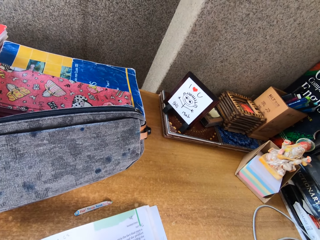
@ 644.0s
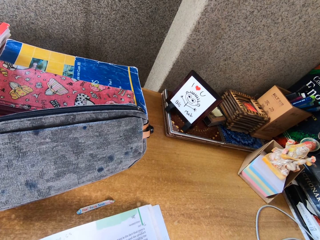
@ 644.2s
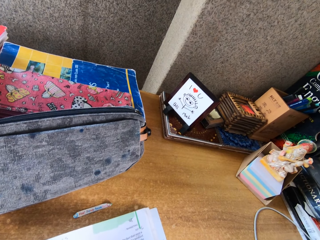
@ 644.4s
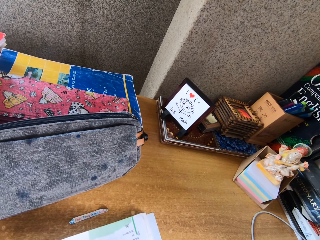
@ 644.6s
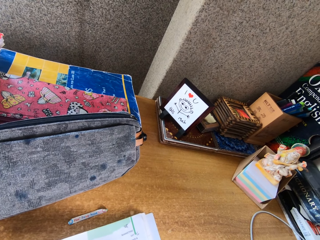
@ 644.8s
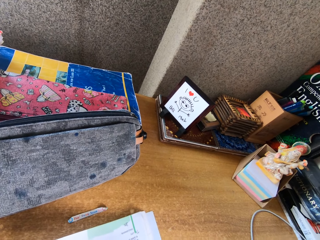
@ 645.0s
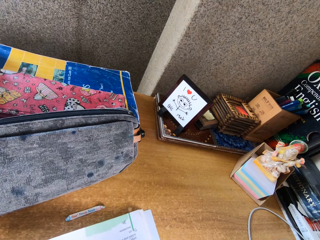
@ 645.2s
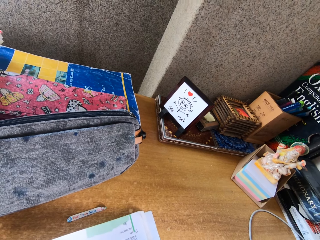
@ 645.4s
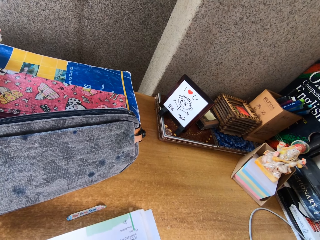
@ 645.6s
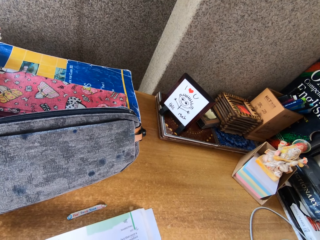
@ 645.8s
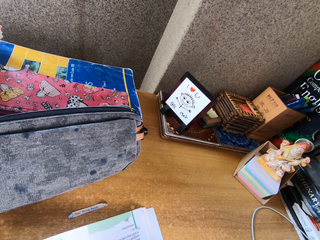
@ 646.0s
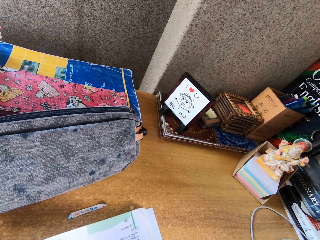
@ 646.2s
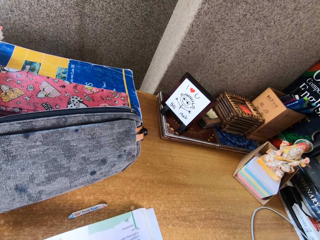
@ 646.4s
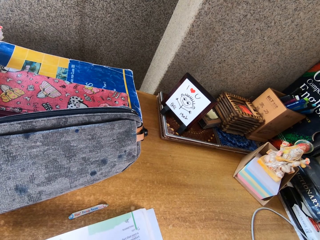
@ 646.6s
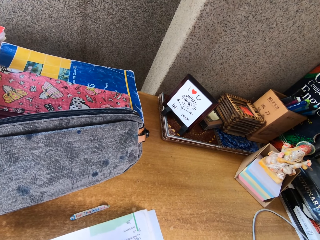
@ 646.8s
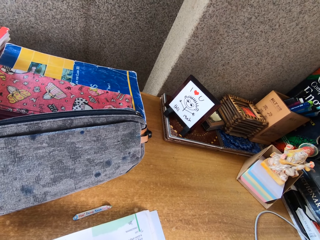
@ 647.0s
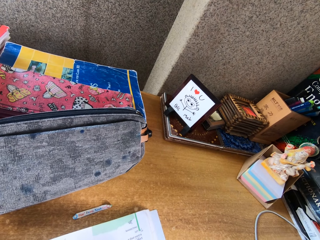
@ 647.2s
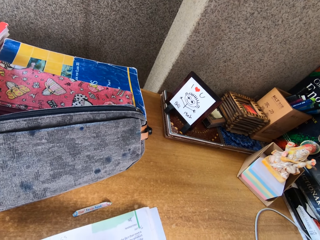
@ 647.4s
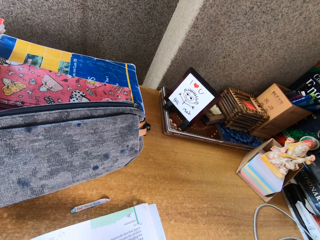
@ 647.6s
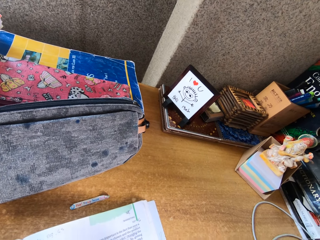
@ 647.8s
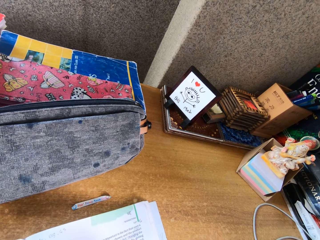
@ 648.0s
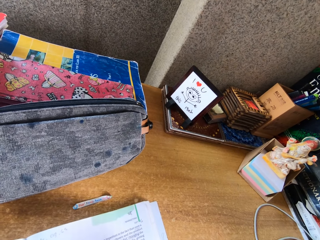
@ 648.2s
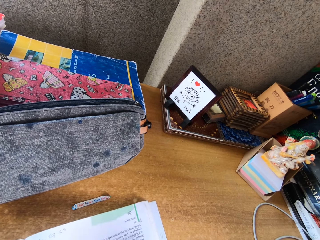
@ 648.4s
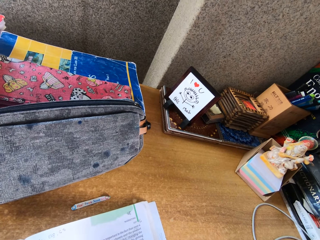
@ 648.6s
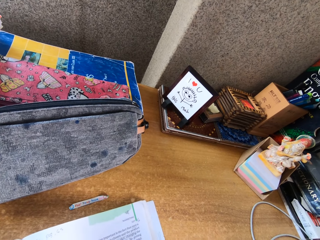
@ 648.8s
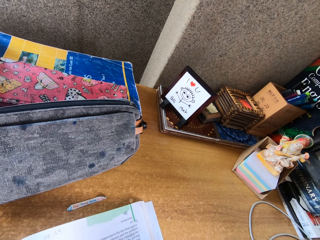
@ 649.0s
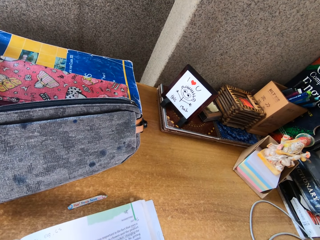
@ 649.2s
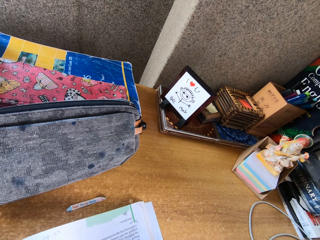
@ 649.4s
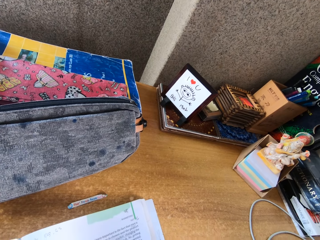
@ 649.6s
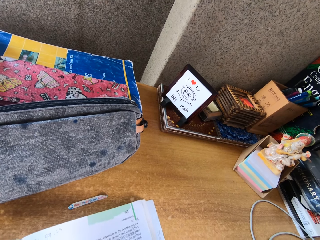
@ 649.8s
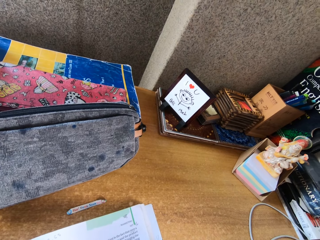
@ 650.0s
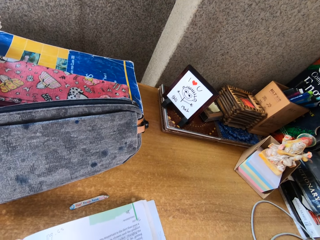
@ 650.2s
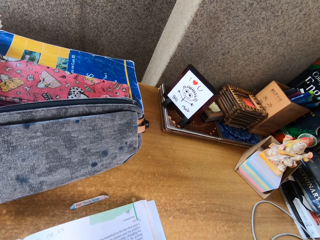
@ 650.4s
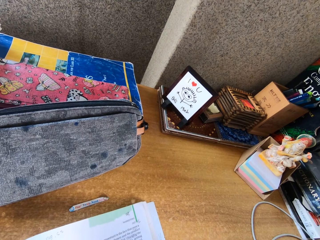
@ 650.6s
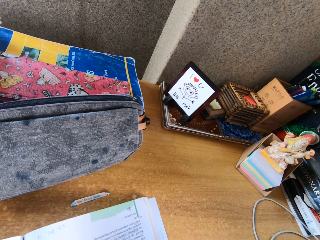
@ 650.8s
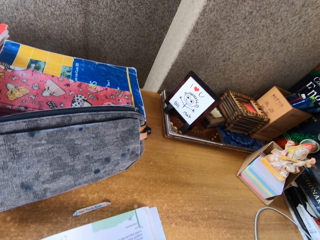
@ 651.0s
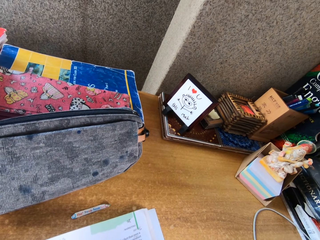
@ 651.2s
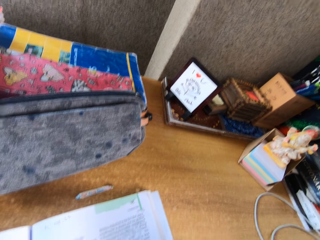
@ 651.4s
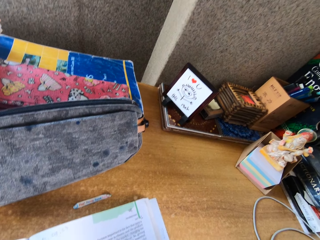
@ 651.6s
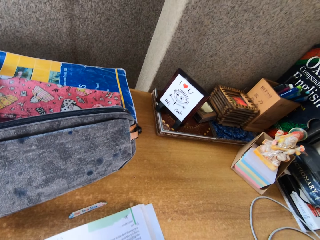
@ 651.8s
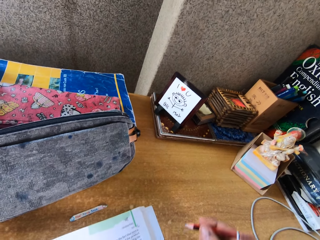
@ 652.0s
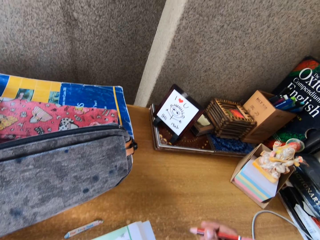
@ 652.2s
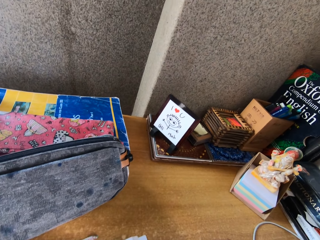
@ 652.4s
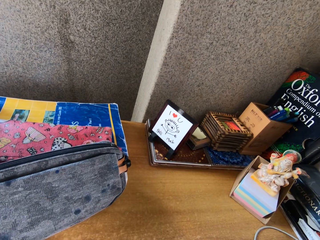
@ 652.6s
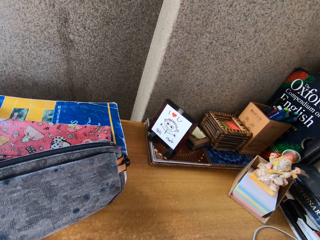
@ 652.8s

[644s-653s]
The camera wearer converses with a woman.

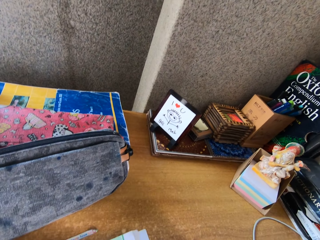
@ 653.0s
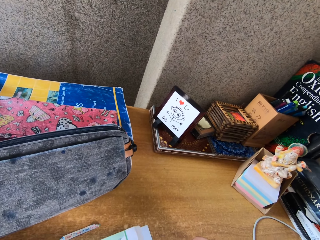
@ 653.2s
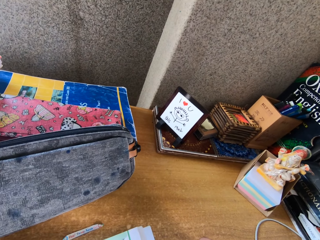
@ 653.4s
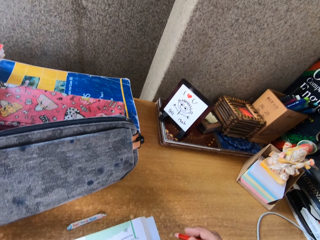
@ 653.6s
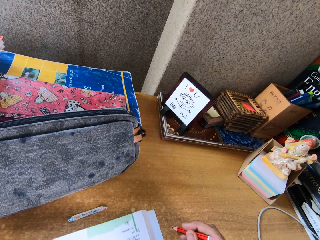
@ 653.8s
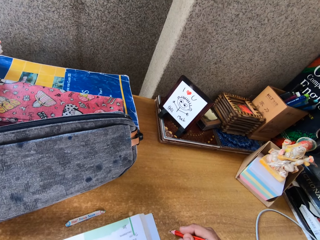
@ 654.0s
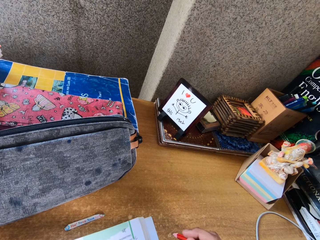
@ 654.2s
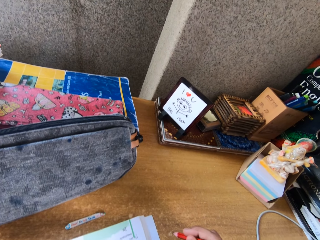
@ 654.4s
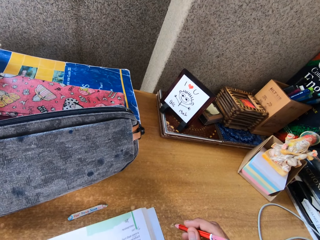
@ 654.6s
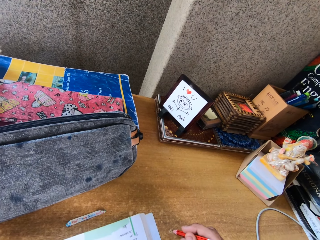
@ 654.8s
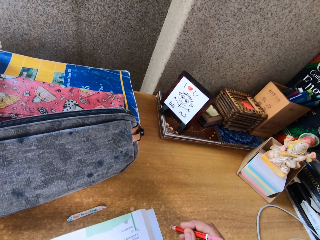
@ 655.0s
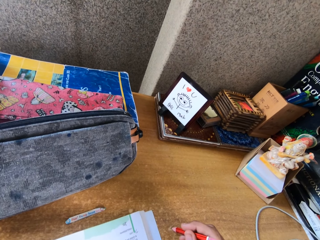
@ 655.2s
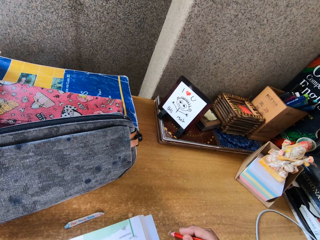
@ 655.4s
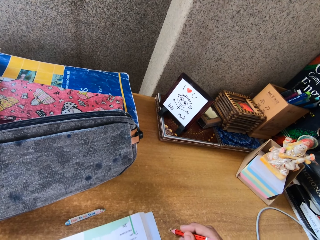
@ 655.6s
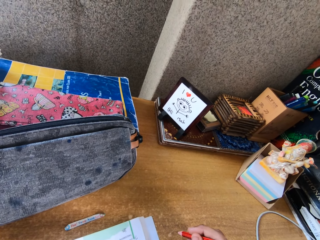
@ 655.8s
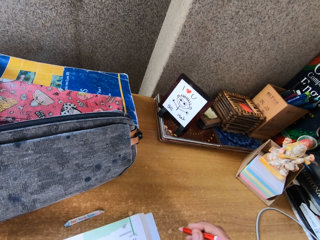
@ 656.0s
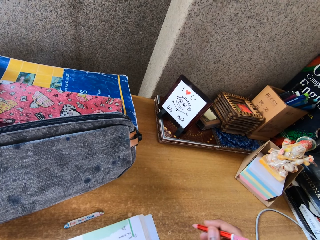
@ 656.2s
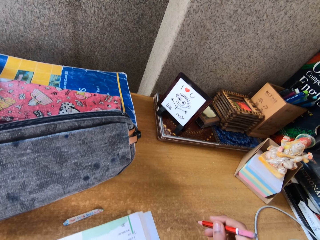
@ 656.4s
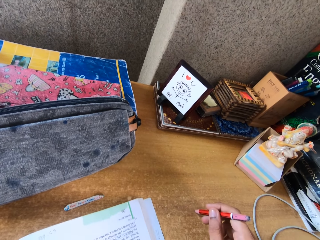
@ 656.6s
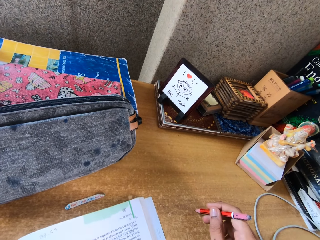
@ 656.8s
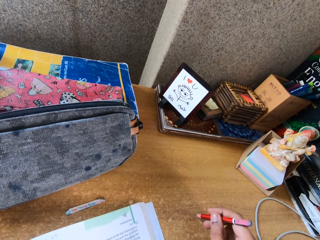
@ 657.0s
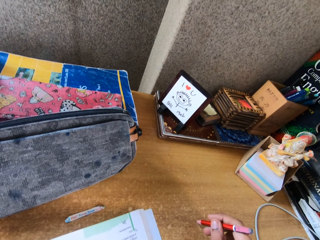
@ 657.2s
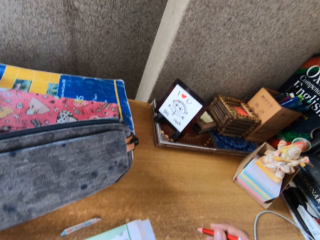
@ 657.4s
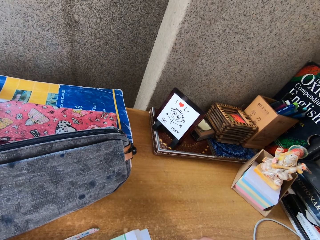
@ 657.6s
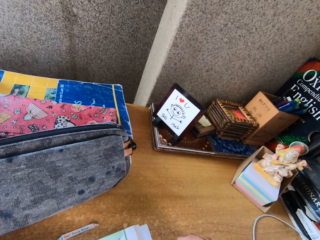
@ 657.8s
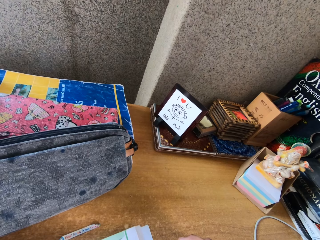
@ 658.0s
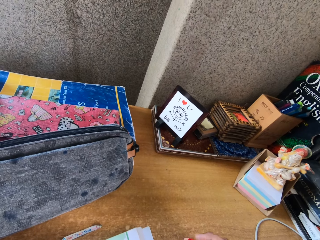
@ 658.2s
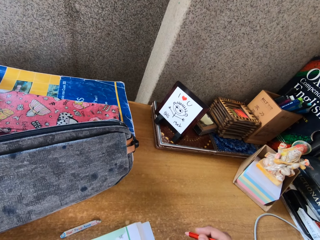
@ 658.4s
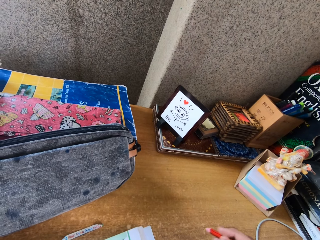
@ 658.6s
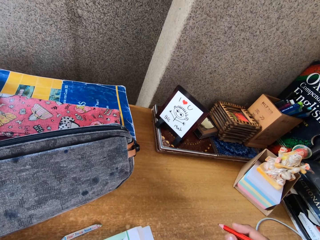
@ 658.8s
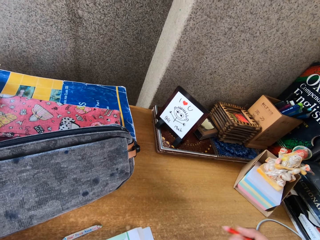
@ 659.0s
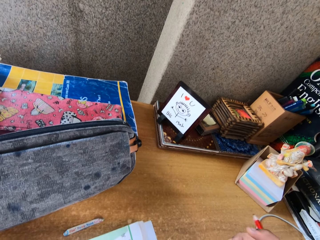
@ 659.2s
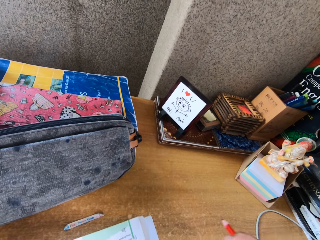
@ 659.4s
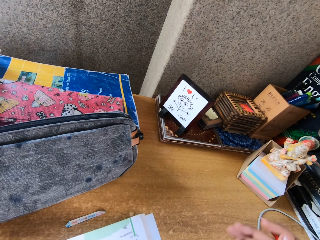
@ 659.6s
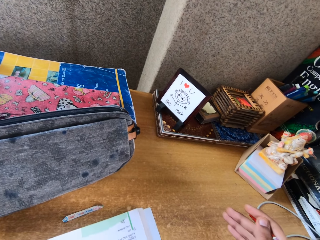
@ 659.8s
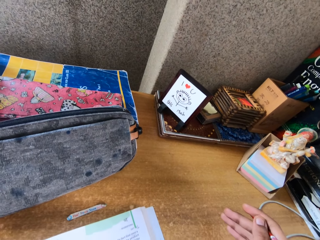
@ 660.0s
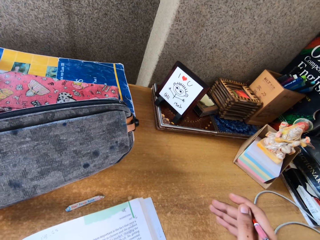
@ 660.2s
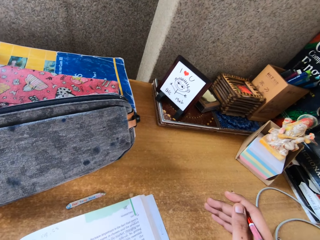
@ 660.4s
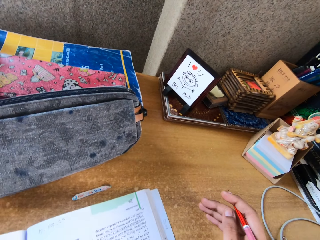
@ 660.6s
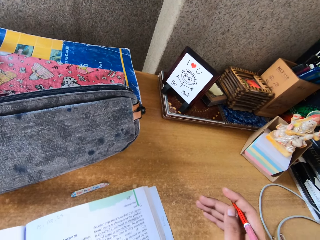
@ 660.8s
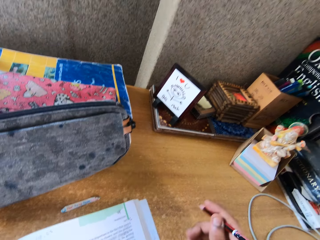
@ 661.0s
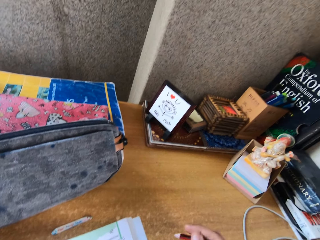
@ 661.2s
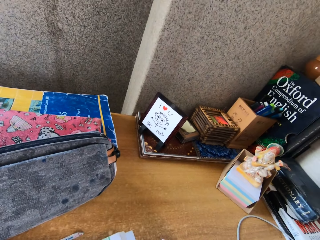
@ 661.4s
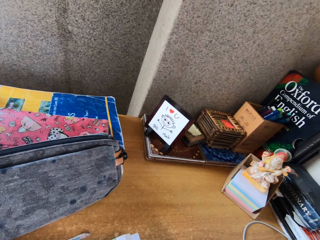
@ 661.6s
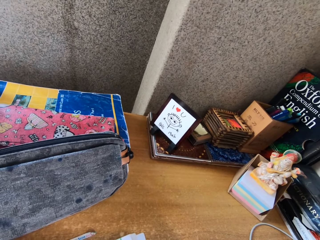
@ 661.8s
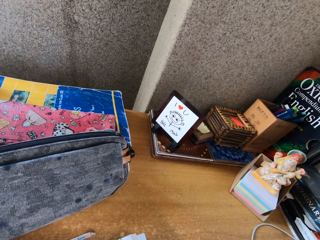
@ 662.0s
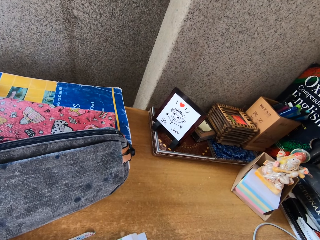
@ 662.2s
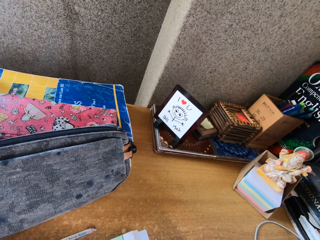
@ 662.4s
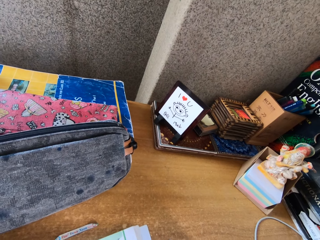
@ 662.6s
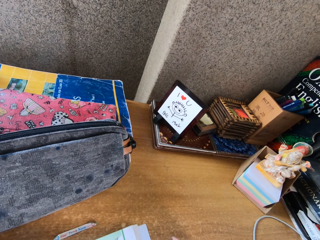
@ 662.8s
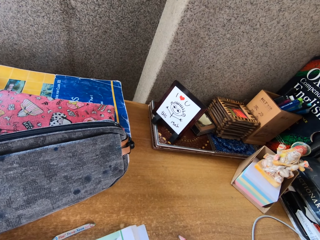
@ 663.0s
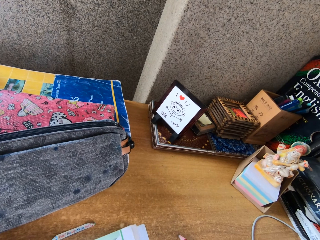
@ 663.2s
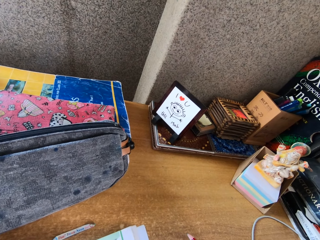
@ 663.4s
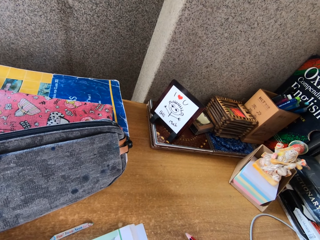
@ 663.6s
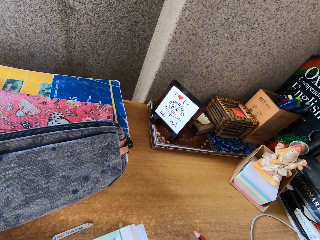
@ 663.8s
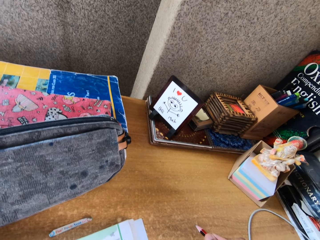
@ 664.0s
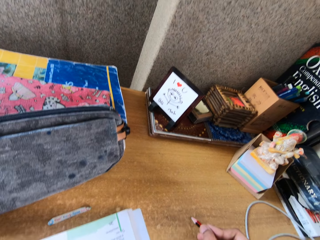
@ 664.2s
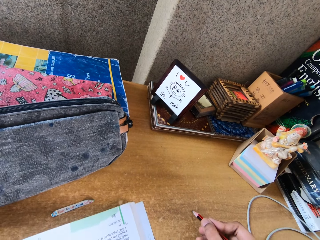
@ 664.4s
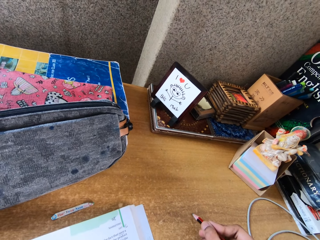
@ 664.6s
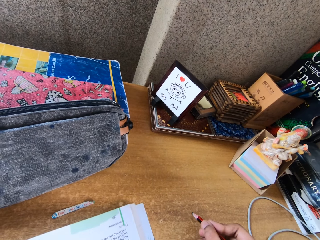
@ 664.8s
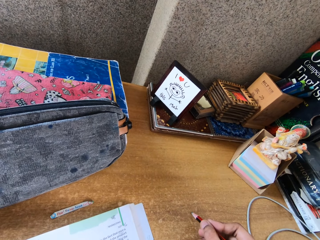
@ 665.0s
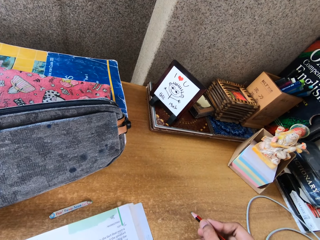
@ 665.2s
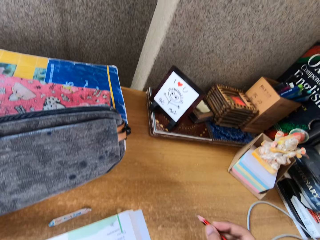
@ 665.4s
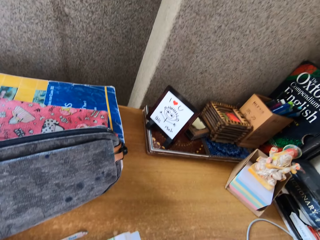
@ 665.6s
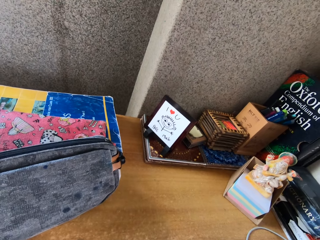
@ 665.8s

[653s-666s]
The camera wearer taps the tip of the pencil on the table. They point at the table with the pencil. They converse with a woman.
